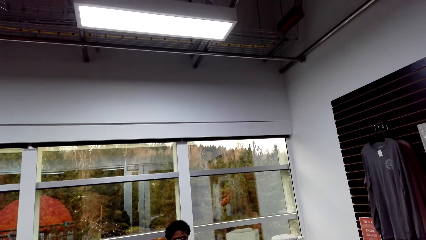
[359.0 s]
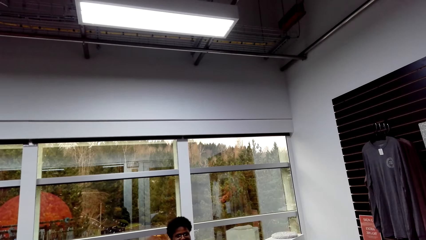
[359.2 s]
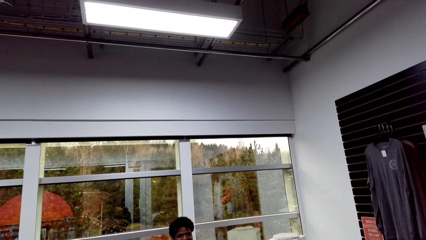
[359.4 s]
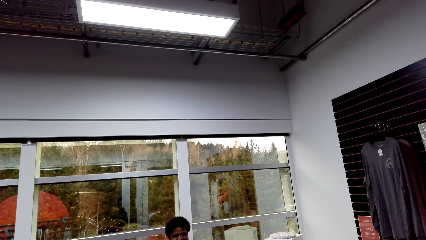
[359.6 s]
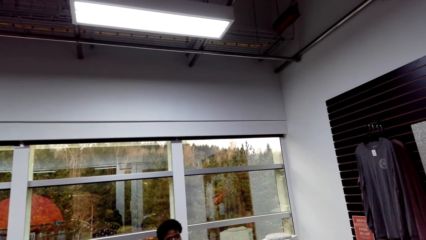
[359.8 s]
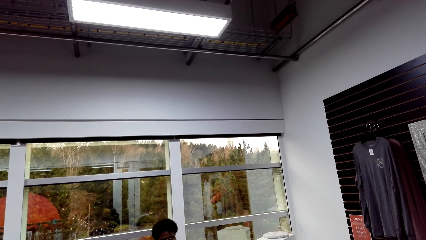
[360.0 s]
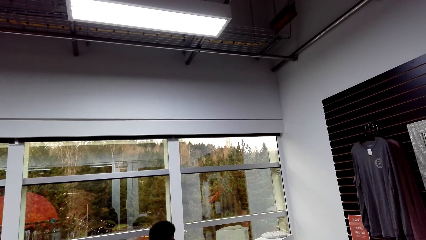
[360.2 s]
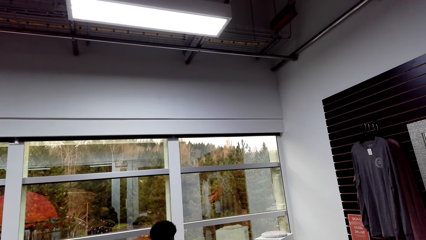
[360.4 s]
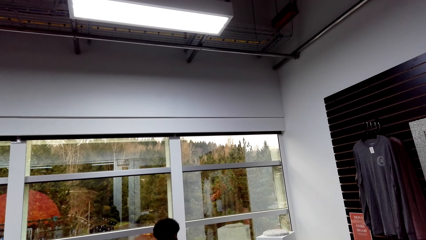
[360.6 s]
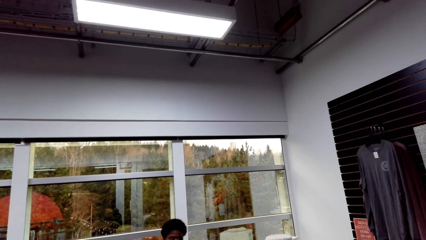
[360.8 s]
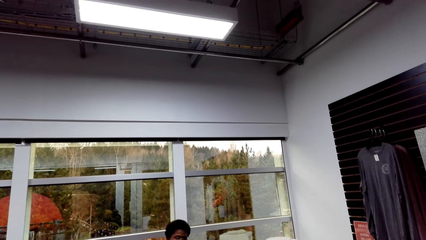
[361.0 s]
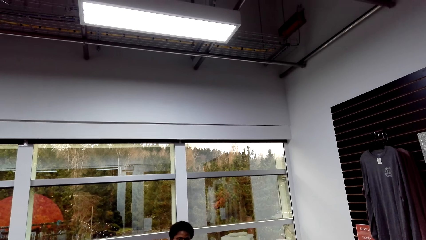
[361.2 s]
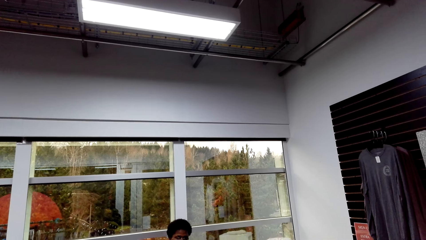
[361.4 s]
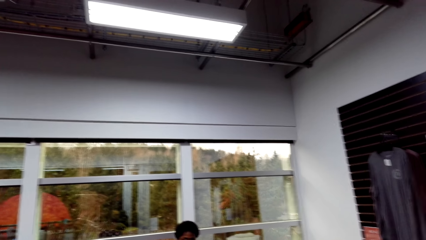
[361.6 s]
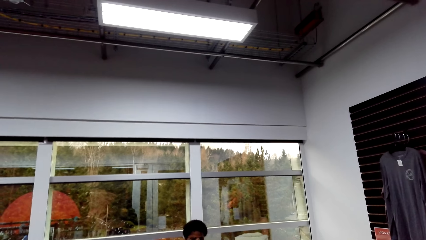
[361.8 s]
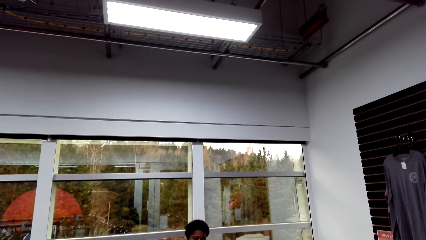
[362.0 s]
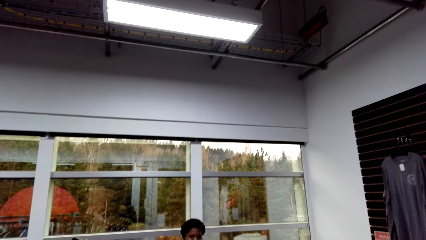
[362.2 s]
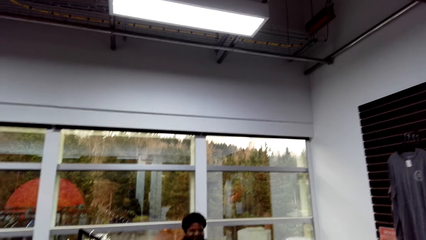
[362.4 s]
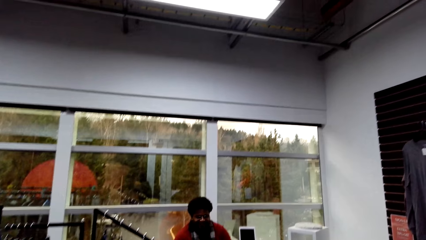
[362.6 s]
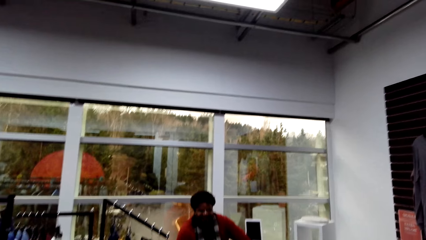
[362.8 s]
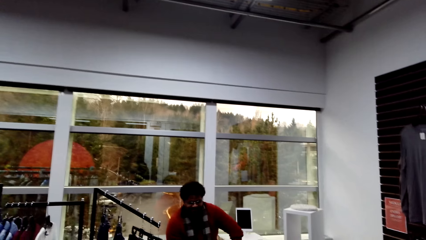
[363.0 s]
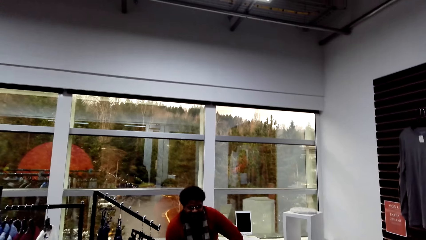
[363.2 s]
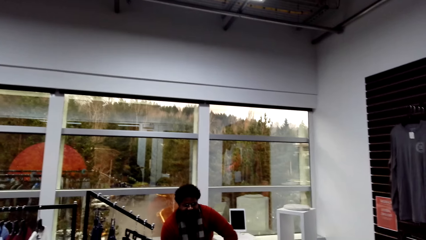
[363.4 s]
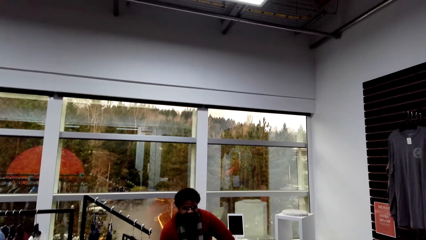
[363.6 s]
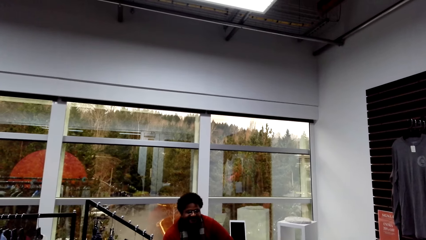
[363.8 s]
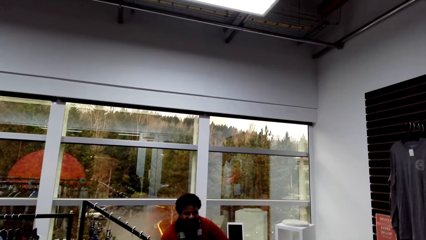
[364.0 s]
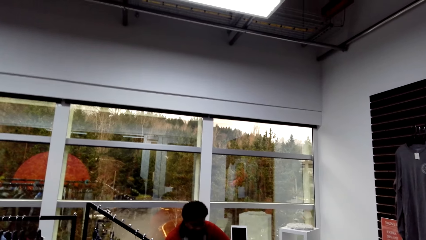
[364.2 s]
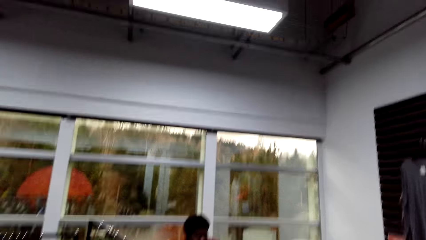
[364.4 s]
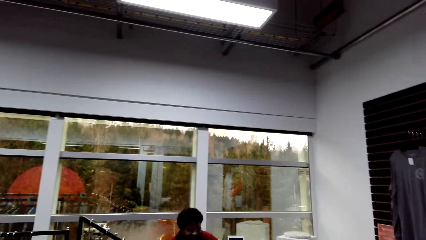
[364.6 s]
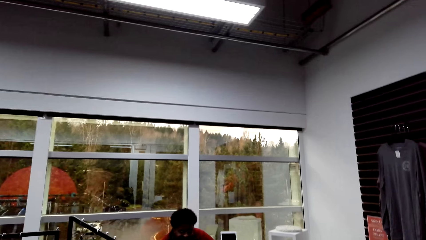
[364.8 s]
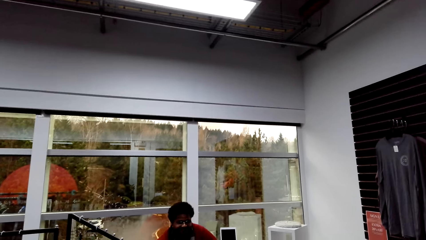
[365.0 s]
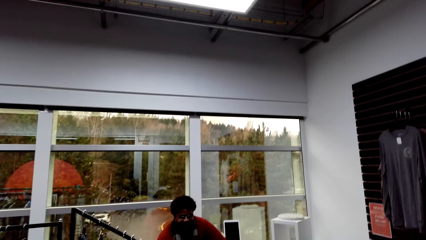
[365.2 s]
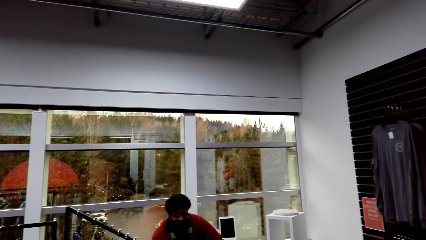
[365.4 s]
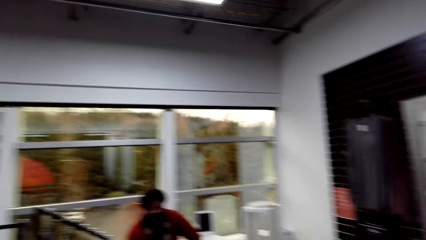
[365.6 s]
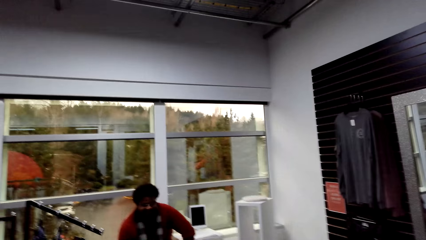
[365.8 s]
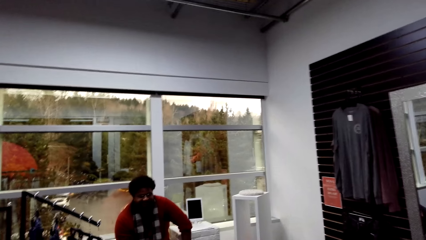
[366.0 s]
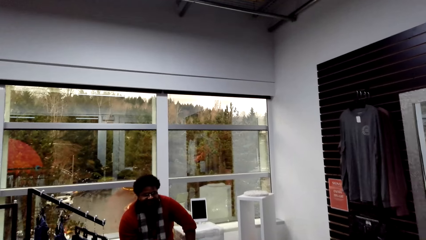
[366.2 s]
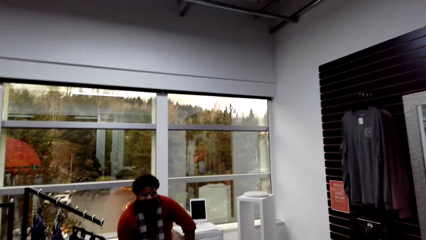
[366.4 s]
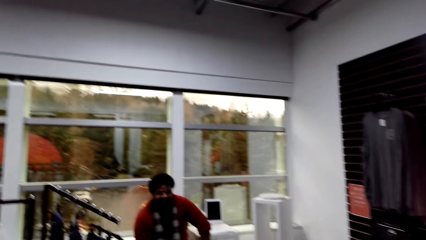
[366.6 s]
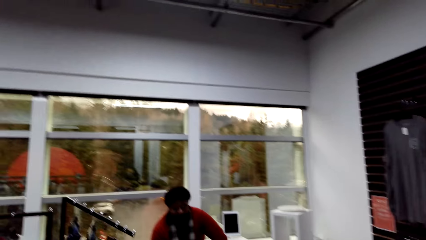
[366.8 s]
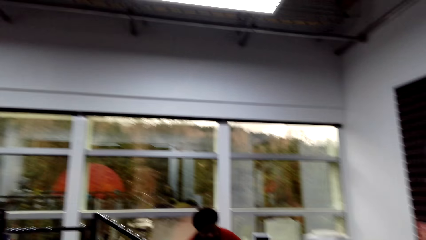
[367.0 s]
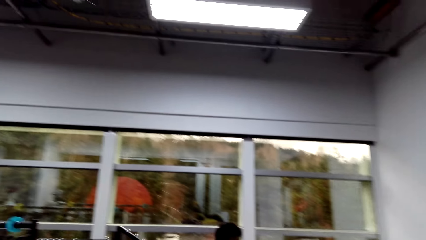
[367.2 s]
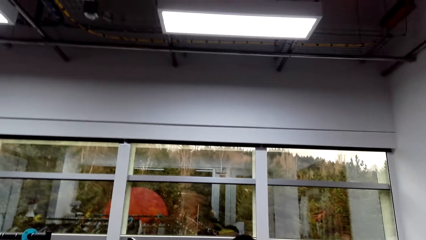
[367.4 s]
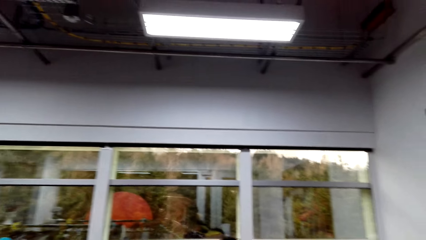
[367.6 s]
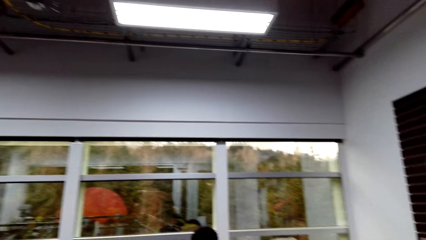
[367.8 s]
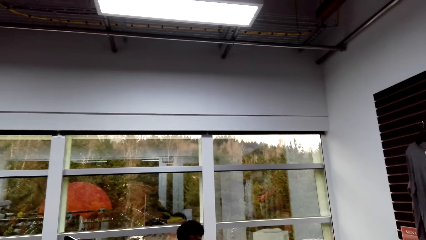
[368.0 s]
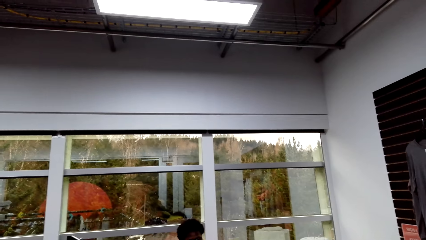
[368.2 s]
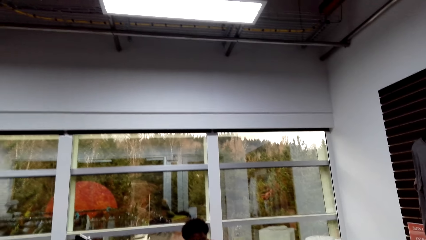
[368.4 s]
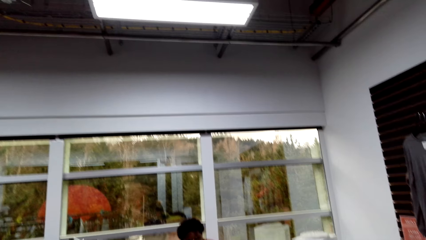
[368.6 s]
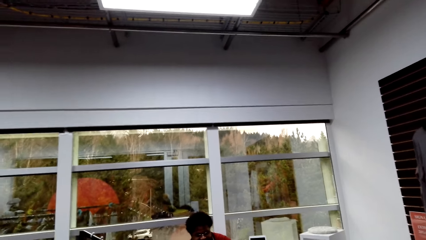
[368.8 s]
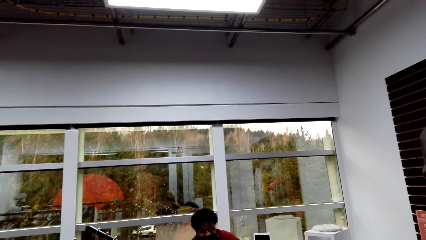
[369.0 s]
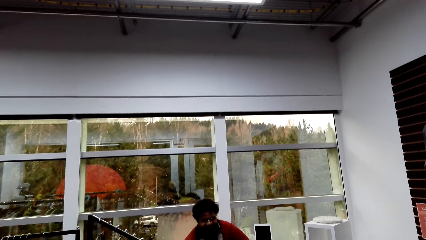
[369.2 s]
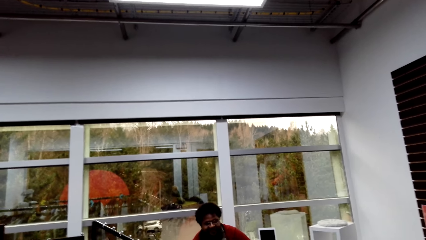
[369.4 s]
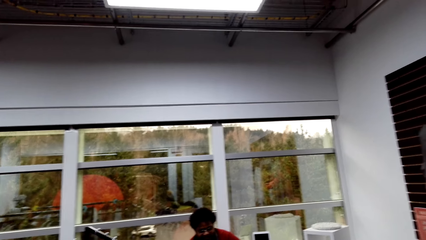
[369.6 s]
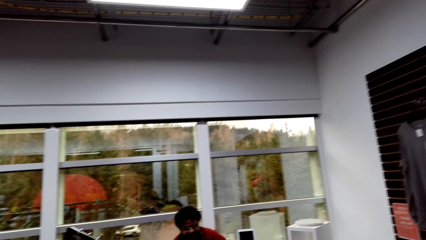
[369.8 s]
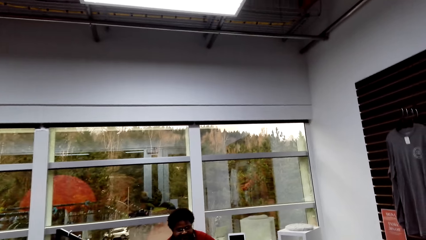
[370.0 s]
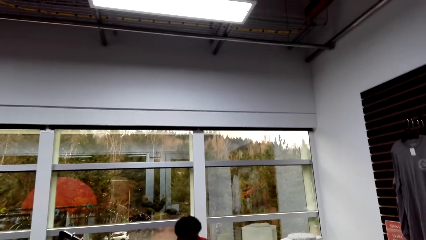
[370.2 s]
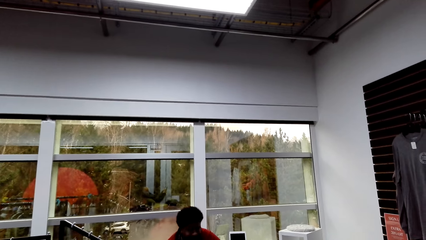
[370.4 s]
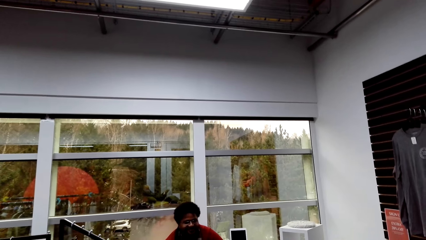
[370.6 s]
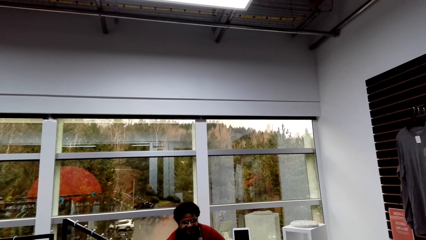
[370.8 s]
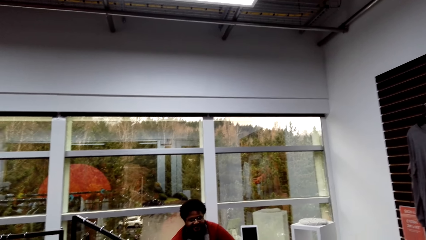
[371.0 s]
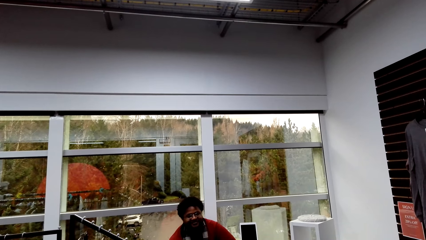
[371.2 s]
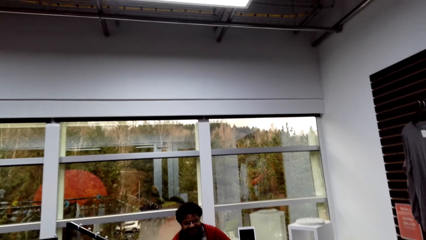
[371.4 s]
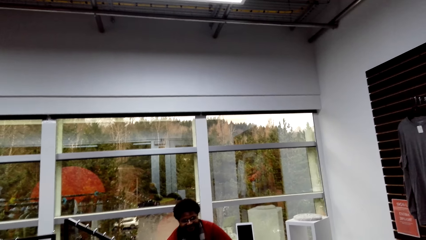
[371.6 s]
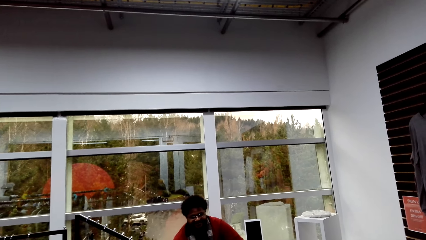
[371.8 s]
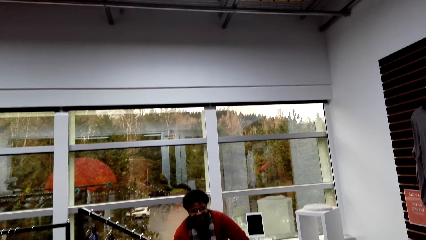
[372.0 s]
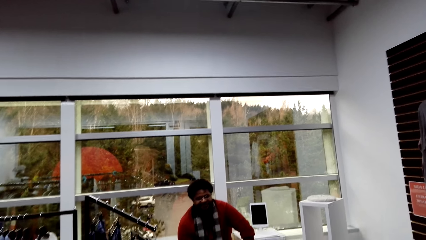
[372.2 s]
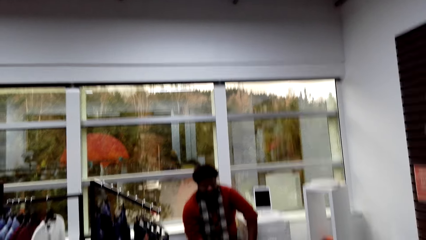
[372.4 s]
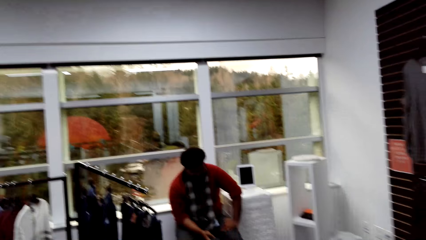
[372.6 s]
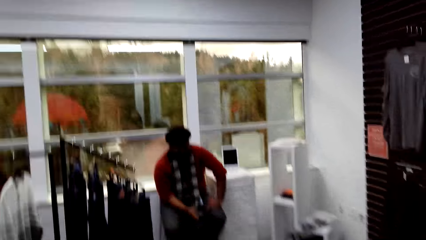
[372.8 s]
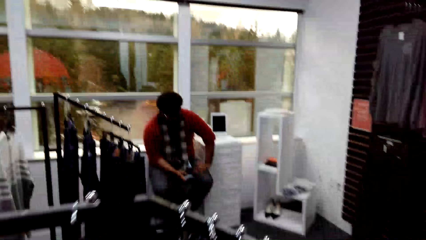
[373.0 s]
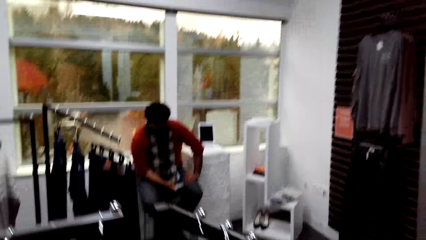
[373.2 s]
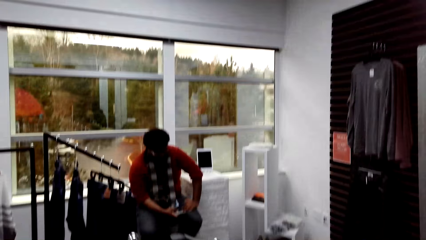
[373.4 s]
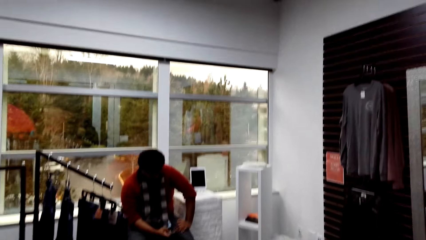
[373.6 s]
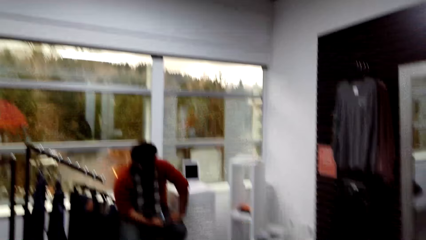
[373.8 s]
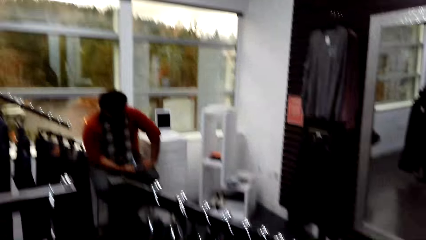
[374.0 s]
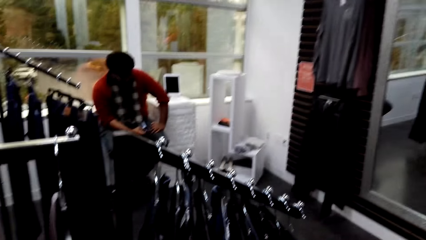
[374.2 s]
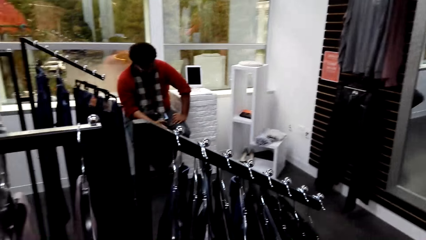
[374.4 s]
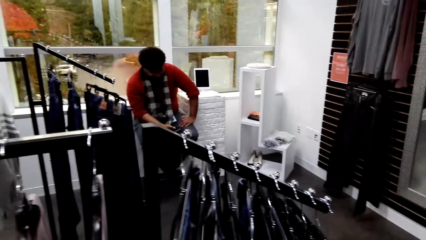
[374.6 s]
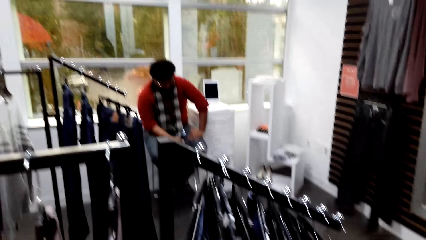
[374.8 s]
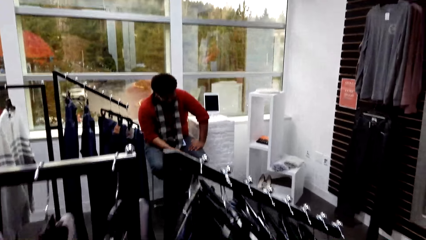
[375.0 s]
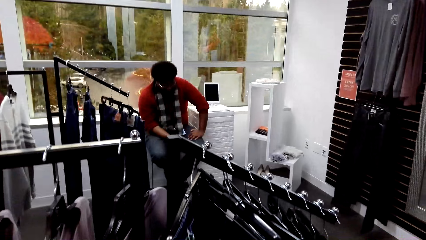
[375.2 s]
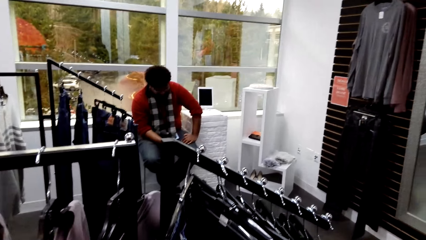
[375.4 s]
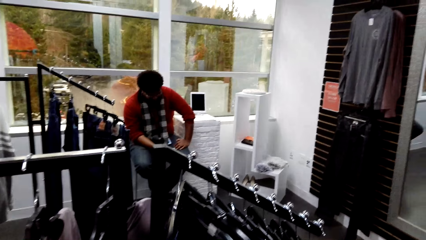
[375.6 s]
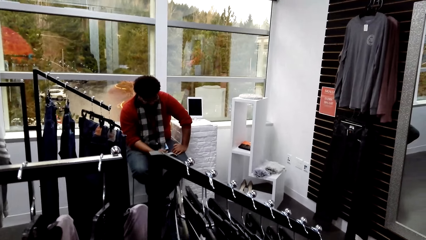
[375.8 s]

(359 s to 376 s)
The camera wearer talks with someone in the store.
